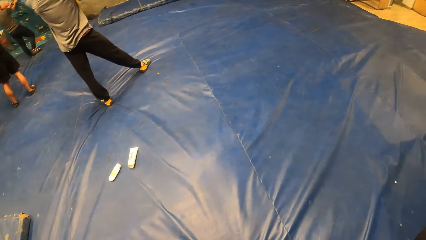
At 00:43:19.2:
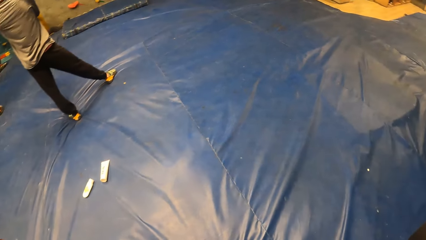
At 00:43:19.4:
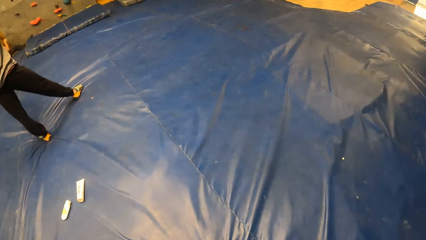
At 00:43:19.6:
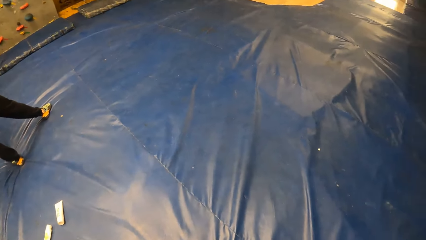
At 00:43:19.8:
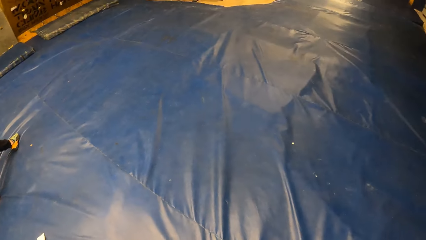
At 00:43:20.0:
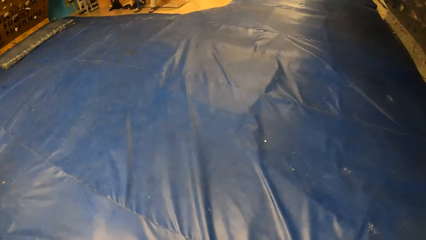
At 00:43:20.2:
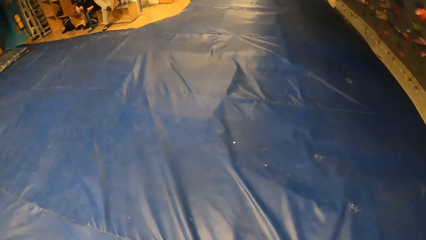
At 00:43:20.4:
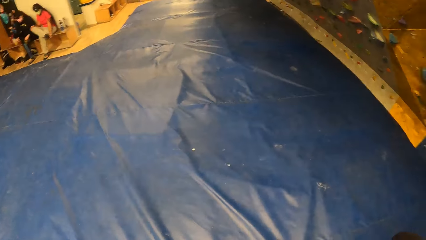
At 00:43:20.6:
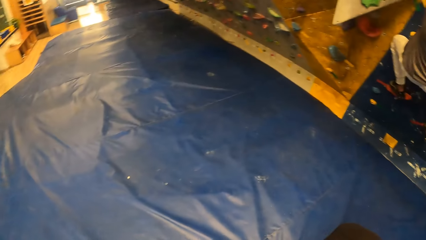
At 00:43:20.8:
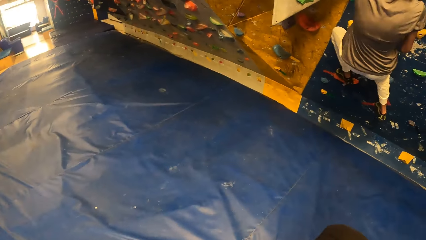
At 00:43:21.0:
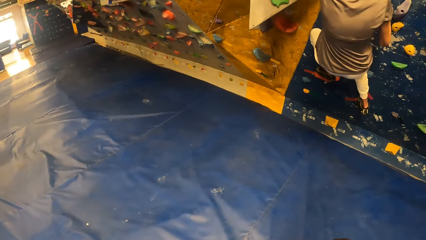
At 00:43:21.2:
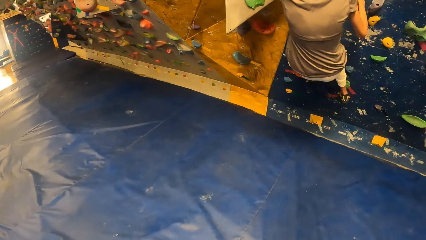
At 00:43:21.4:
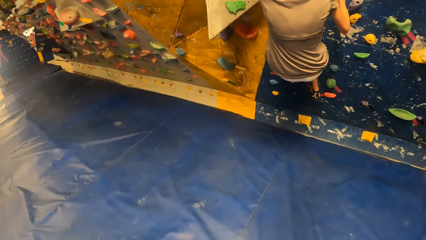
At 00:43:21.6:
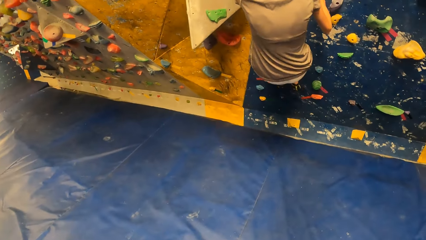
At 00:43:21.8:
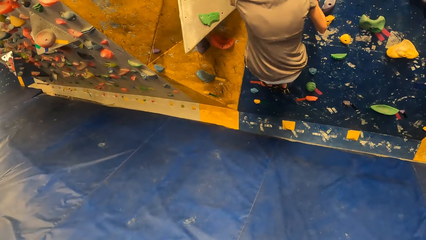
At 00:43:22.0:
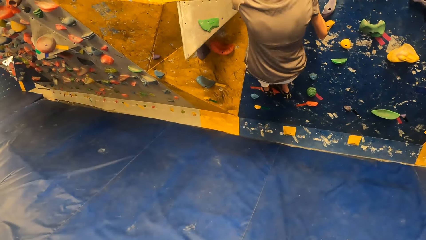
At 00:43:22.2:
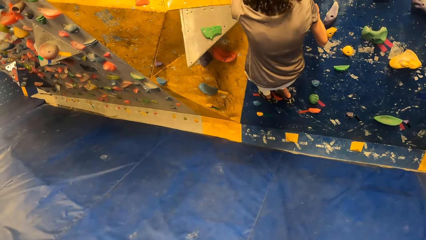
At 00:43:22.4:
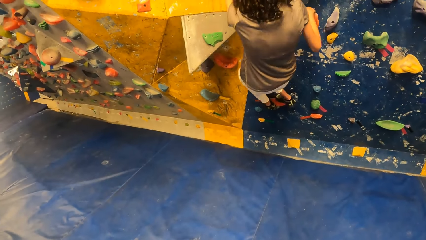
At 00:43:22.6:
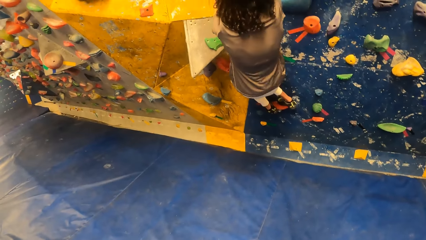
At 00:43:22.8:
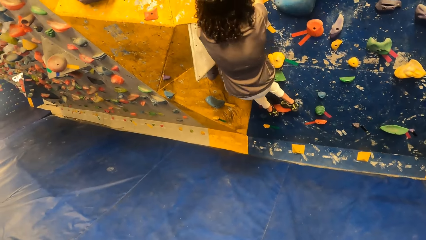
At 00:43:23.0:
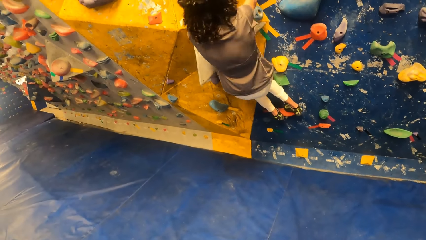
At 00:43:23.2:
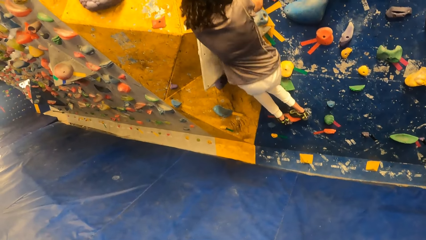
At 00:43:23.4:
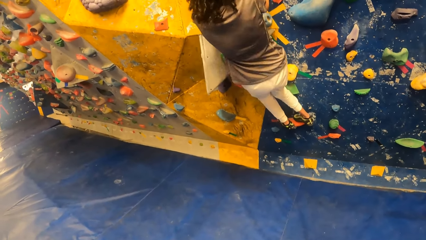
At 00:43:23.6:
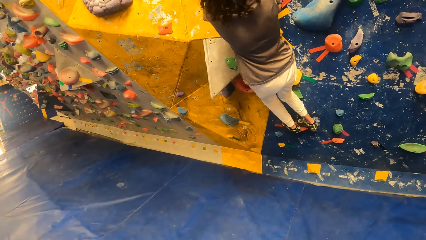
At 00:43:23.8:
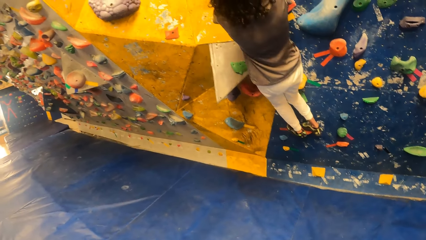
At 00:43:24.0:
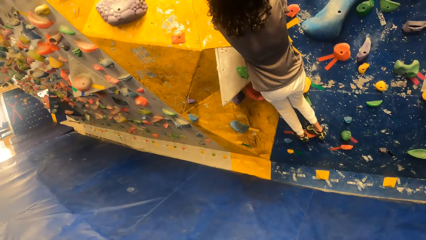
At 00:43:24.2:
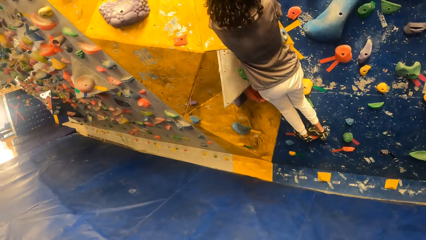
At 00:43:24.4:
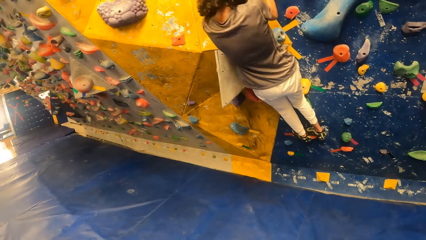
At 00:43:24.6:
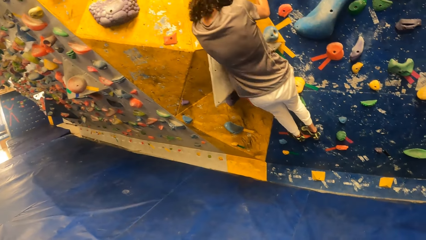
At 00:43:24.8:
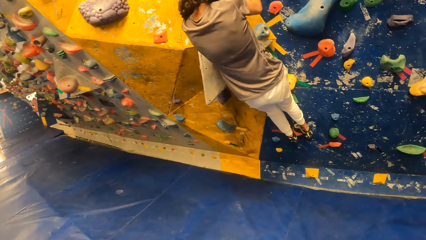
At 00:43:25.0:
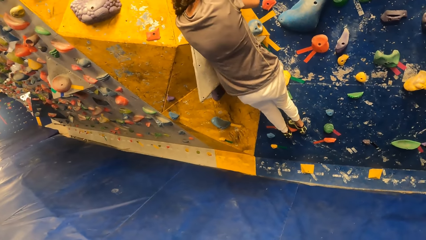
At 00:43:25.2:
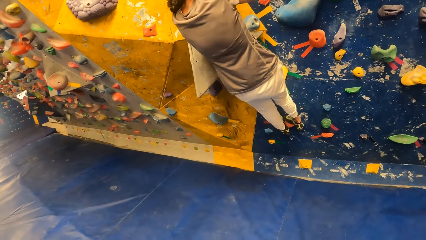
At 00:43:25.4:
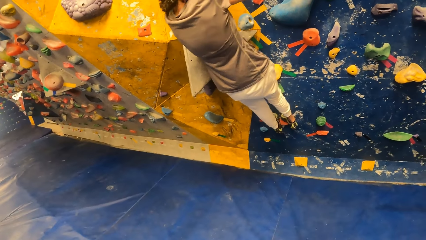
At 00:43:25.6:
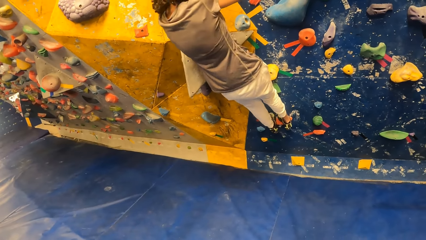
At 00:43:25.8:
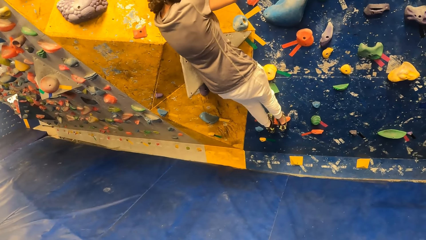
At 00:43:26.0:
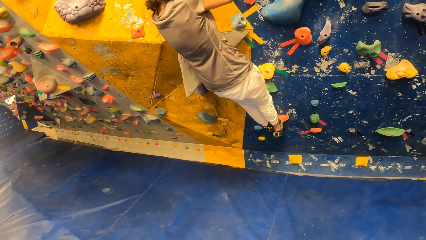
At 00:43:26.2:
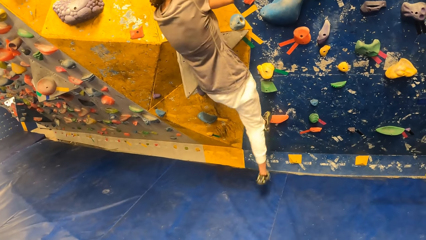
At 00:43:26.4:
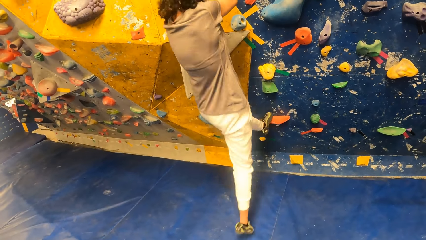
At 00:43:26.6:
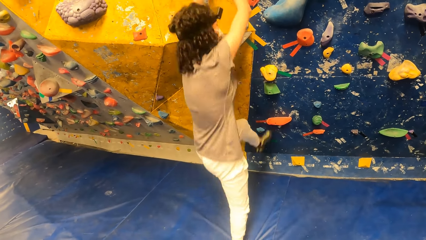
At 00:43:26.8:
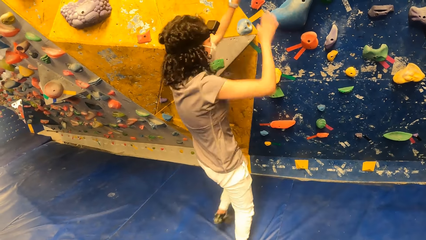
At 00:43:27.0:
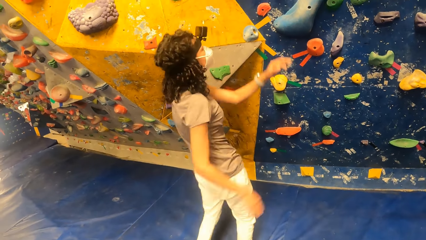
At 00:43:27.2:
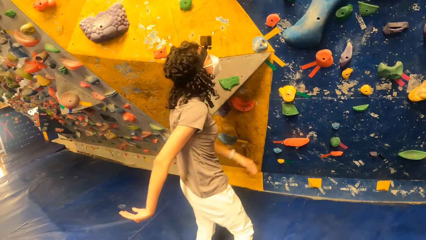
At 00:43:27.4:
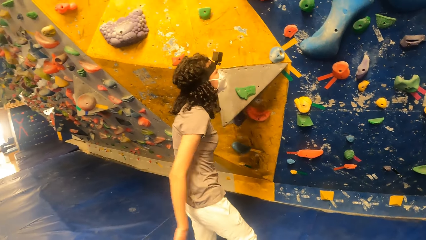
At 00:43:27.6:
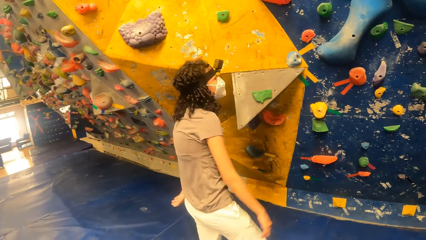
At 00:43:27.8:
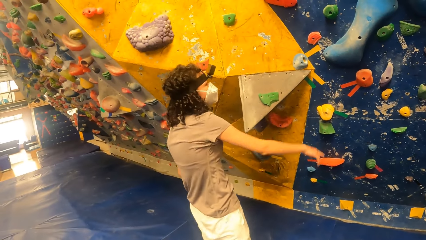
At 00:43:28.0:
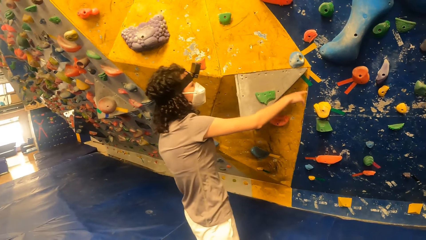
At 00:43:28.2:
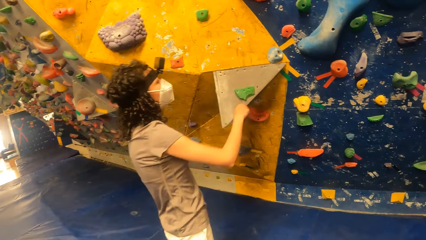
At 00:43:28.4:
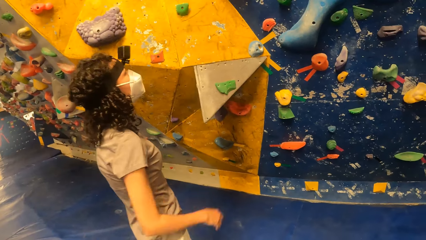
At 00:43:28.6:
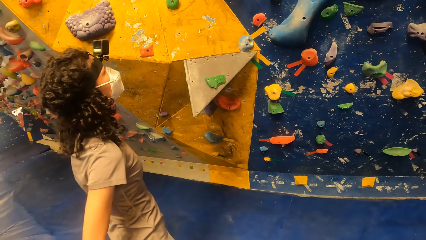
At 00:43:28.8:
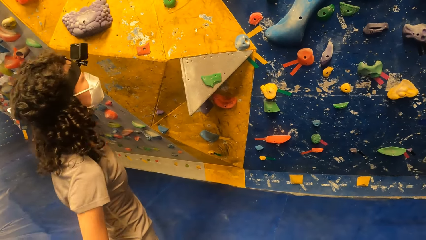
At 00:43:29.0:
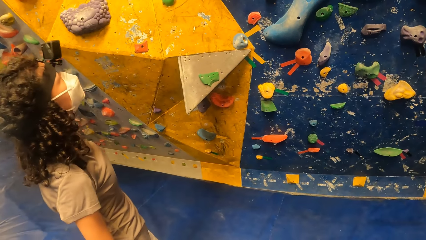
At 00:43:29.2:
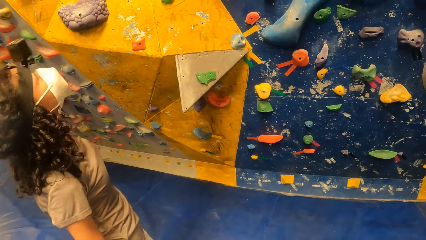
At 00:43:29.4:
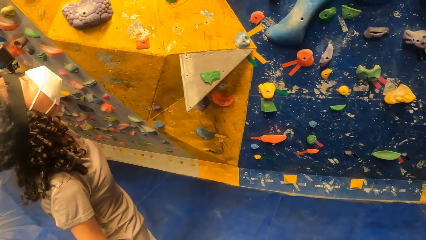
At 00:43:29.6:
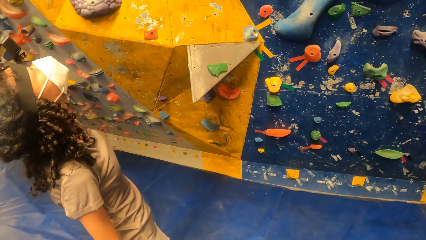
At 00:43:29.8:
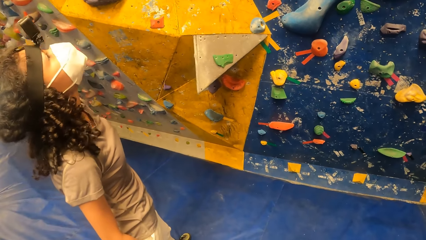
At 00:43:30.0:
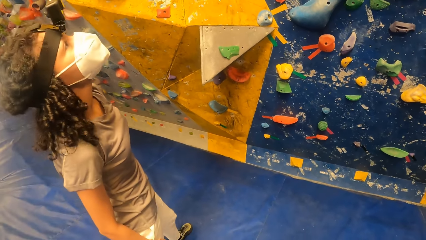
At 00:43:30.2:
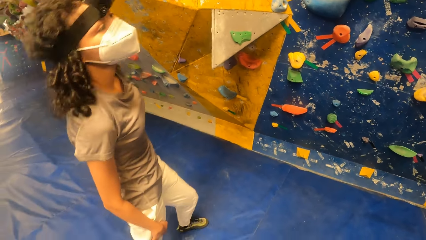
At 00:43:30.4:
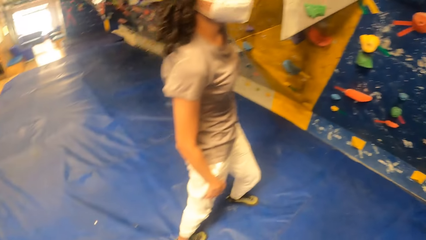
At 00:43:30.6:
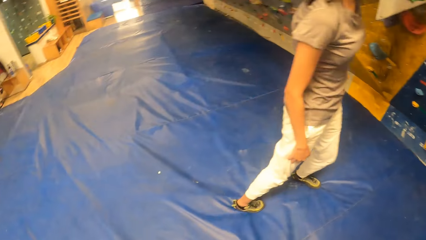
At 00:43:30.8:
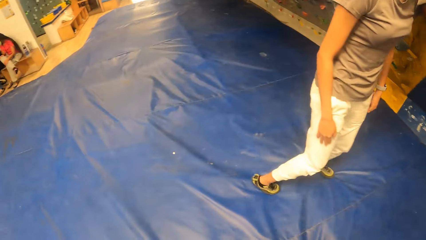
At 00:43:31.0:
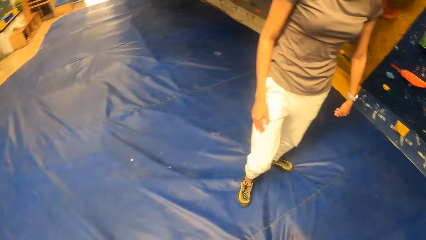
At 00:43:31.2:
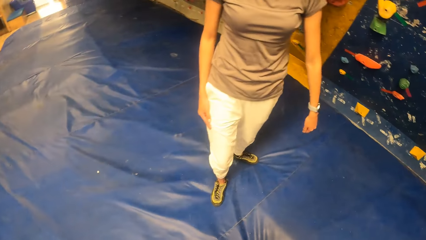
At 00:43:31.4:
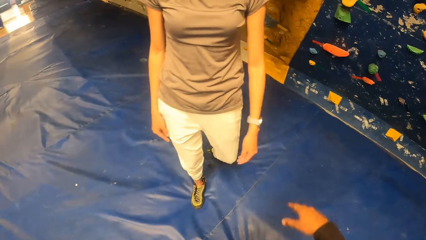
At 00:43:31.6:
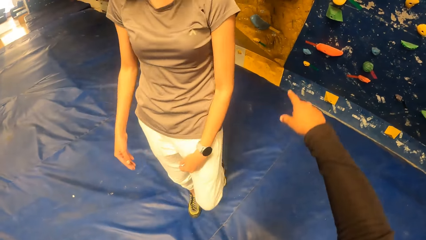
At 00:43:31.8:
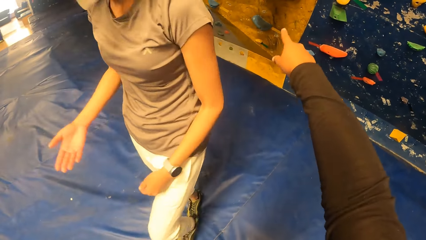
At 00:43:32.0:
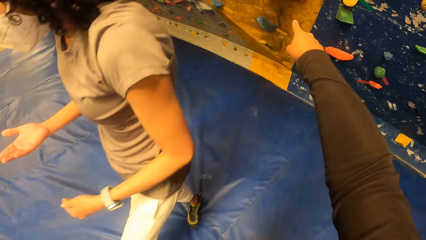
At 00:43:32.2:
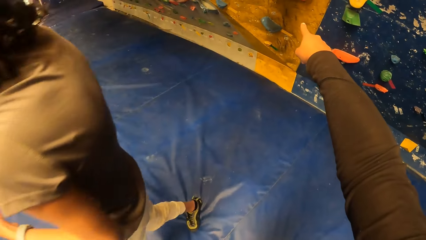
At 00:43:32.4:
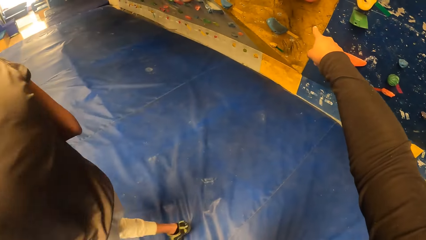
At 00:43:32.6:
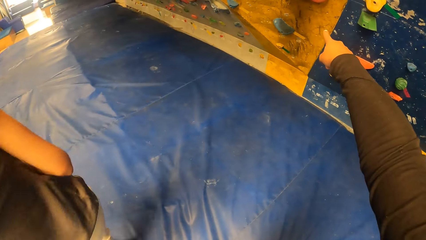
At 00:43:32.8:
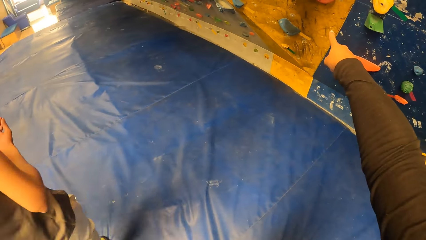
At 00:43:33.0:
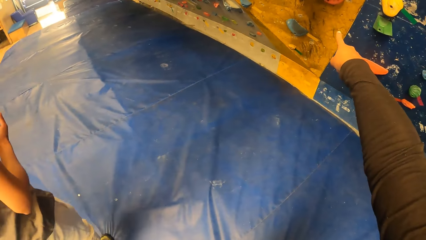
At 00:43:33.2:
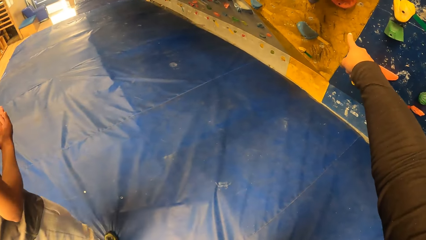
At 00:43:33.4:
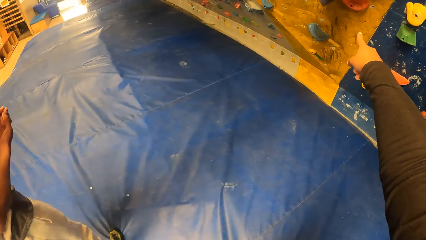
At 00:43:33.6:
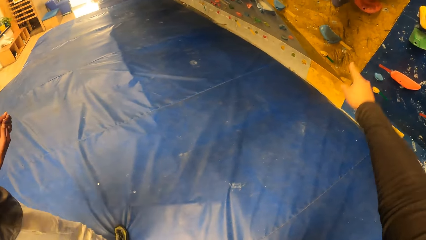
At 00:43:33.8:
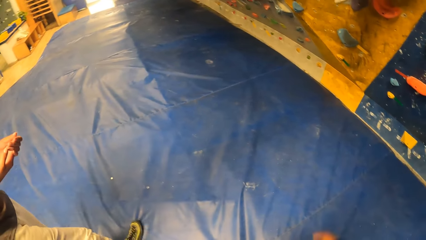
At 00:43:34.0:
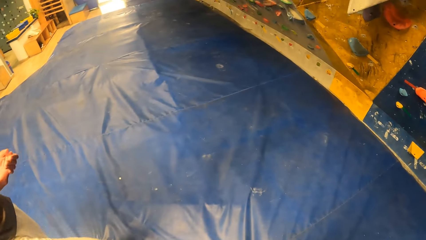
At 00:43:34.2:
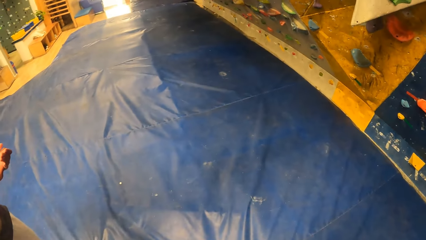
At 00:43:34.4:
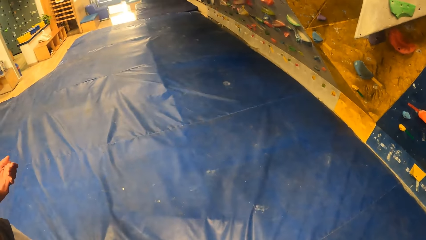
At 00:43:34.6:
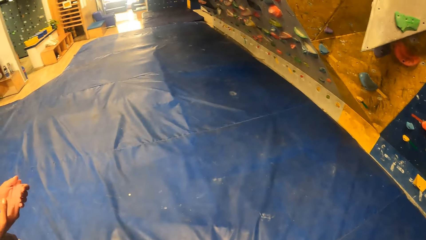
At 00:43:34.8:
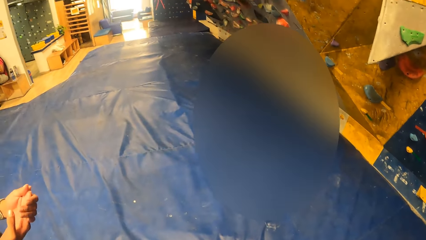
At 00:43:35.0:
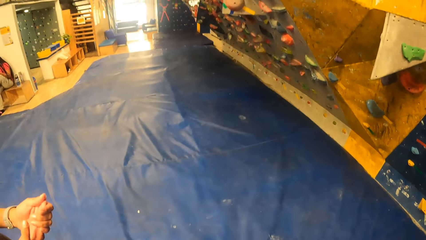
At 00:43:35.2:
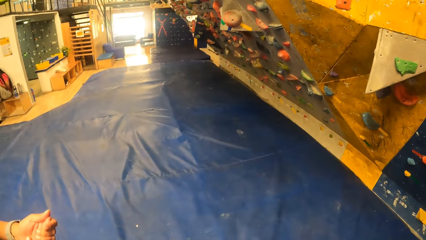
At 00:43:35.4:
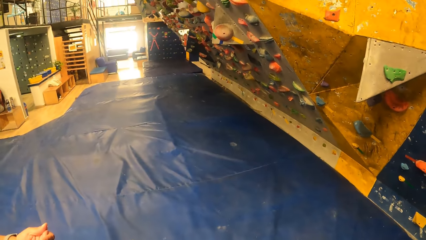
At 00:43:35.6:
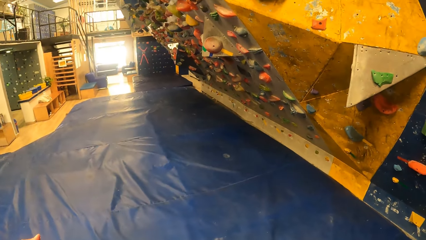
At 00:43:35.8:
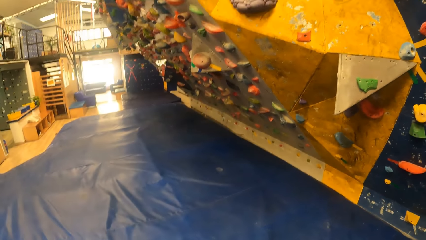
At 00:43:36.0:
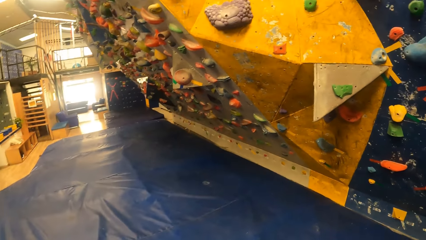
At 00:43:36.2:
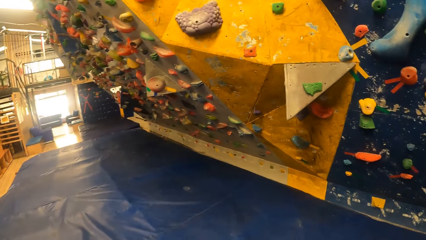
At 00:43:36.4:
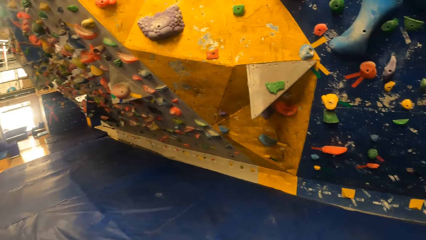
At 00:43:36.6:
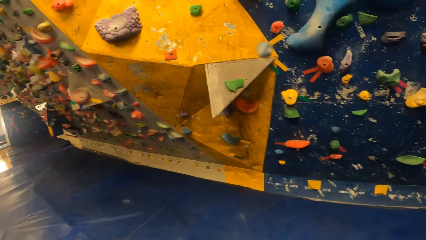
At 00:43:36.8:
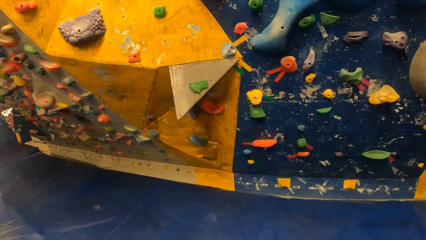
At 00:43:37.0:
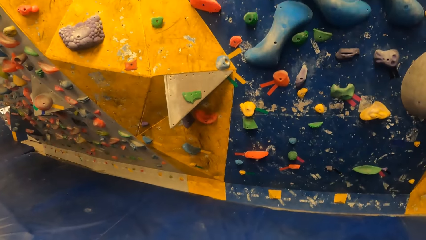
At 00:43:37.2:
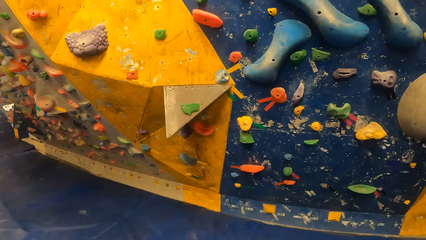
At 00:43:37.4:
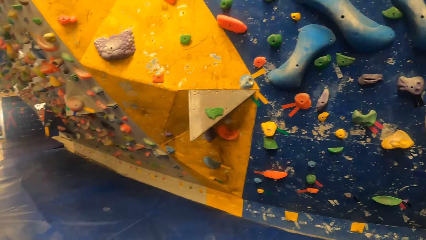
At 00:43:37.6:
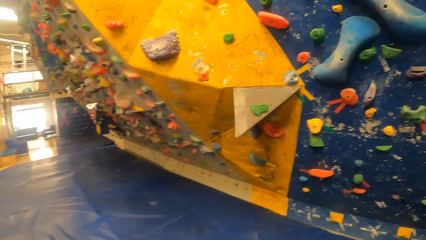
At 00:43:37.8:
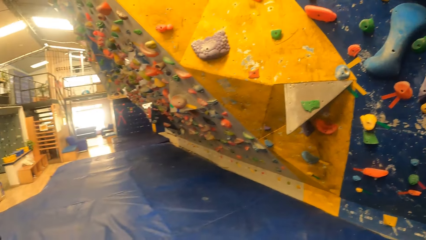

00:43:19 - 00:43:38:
A woman comes down from the wall. The woman interacts with the camera wearer. The camera wearer points at the Revit climbing wall.
